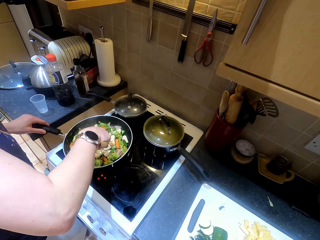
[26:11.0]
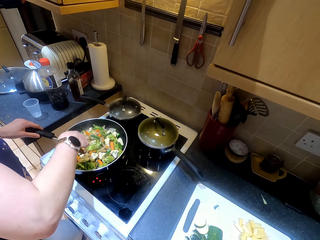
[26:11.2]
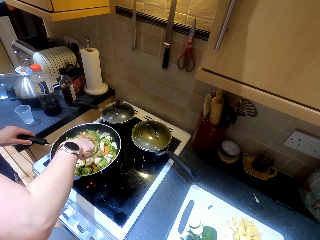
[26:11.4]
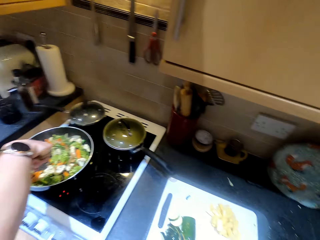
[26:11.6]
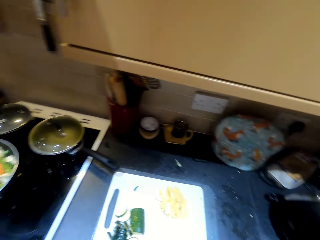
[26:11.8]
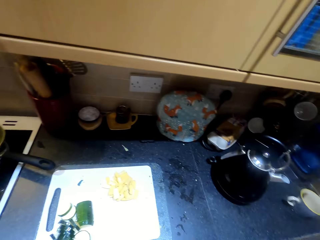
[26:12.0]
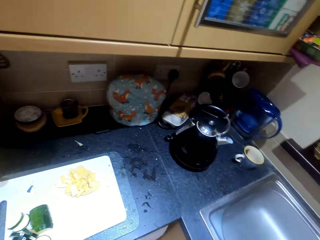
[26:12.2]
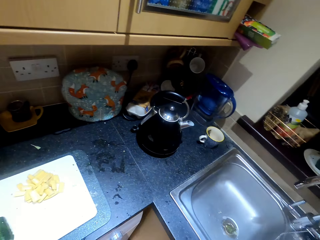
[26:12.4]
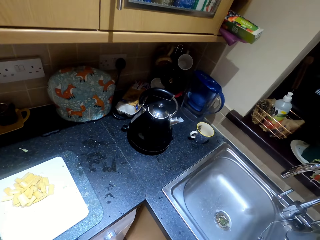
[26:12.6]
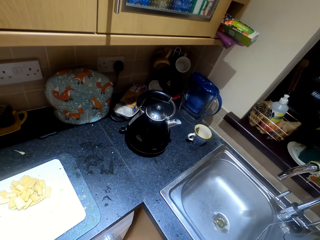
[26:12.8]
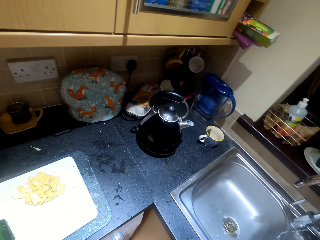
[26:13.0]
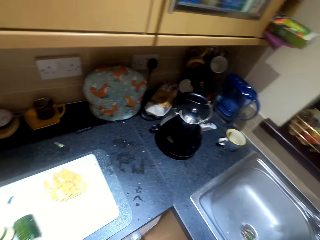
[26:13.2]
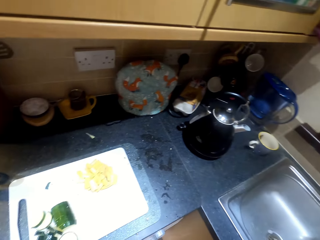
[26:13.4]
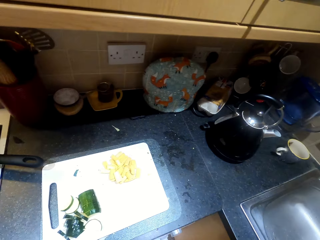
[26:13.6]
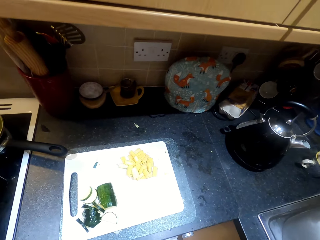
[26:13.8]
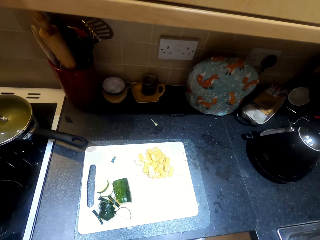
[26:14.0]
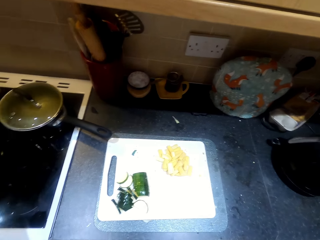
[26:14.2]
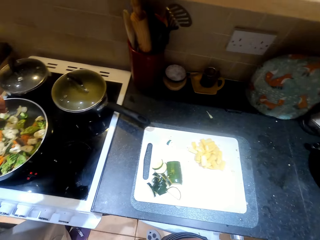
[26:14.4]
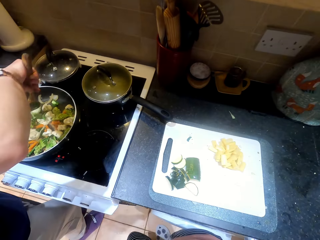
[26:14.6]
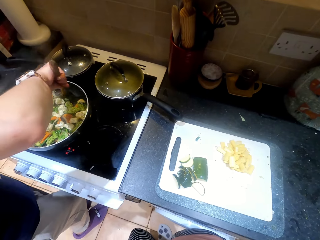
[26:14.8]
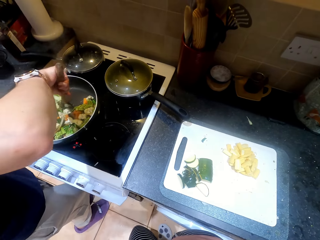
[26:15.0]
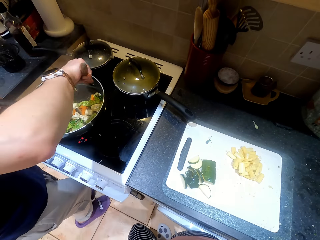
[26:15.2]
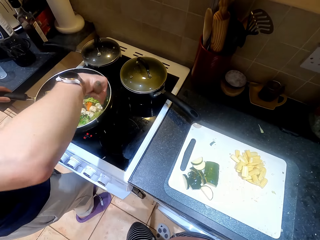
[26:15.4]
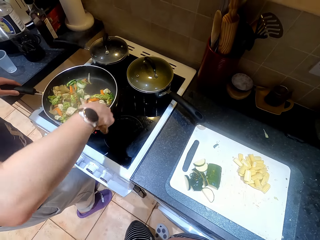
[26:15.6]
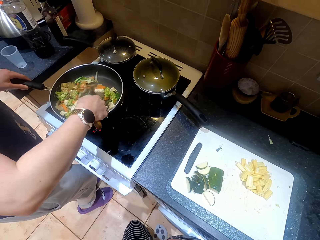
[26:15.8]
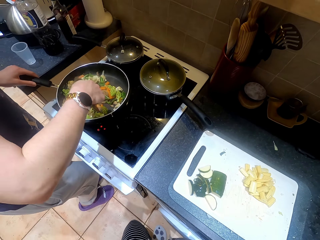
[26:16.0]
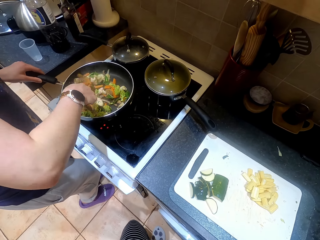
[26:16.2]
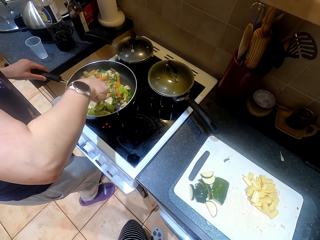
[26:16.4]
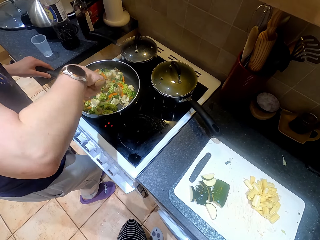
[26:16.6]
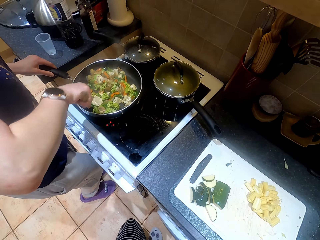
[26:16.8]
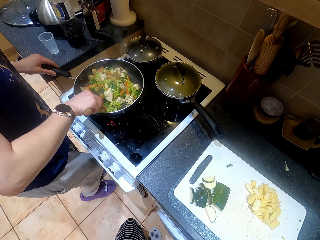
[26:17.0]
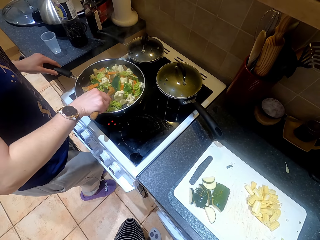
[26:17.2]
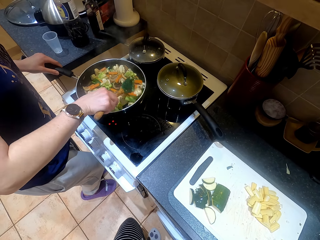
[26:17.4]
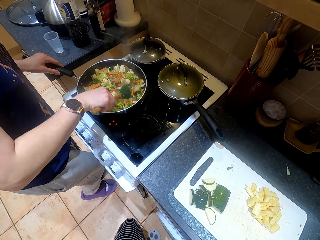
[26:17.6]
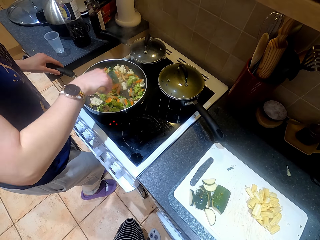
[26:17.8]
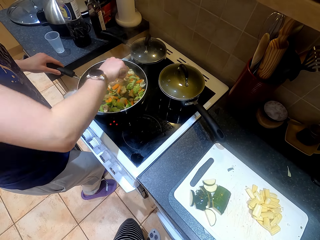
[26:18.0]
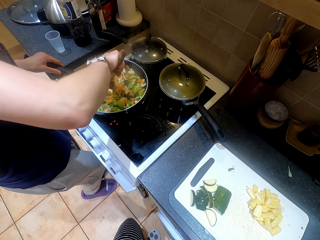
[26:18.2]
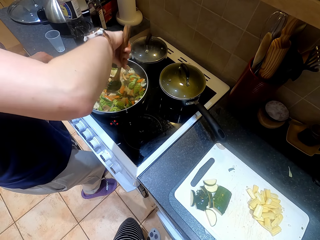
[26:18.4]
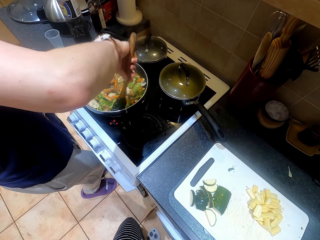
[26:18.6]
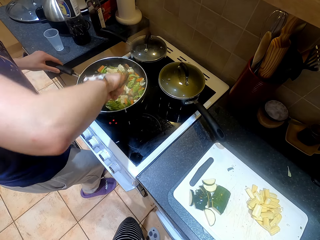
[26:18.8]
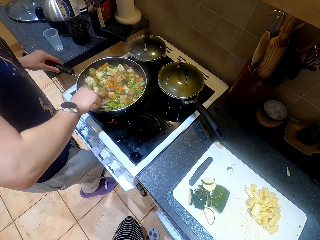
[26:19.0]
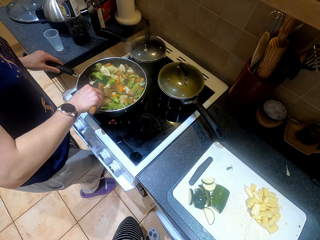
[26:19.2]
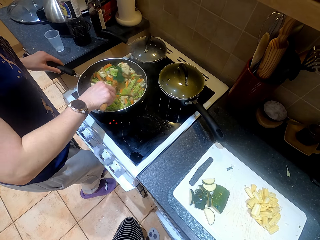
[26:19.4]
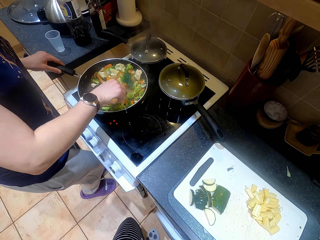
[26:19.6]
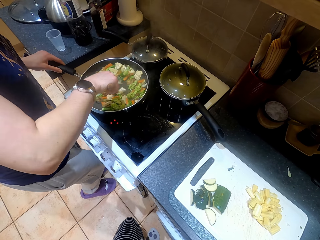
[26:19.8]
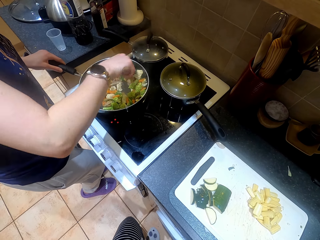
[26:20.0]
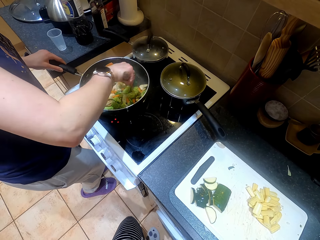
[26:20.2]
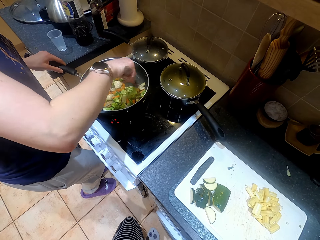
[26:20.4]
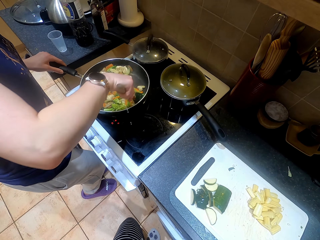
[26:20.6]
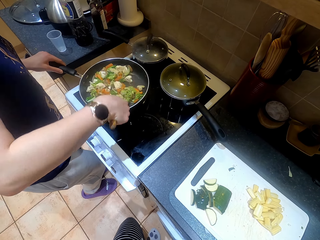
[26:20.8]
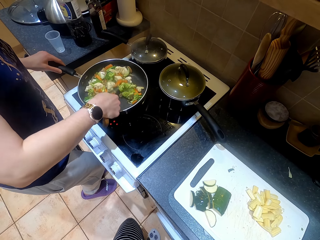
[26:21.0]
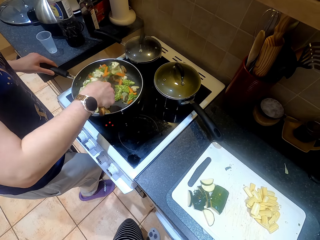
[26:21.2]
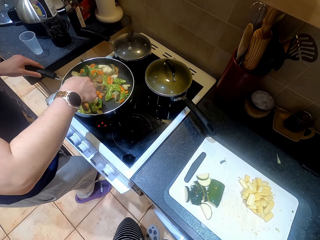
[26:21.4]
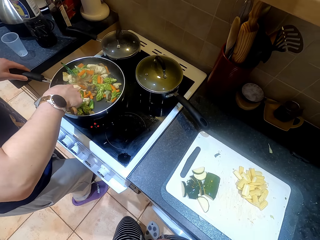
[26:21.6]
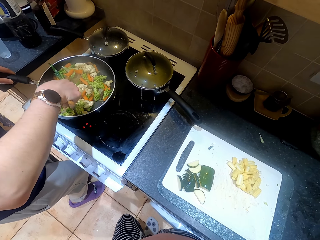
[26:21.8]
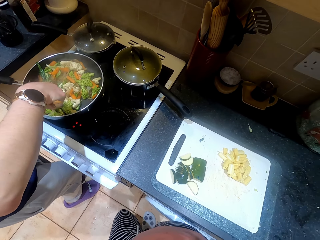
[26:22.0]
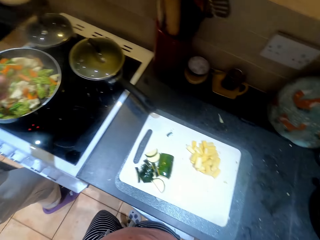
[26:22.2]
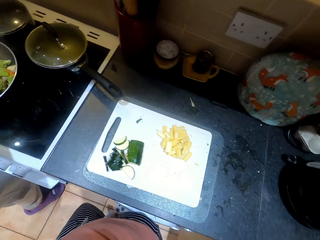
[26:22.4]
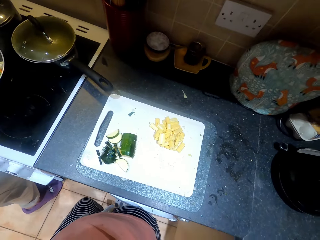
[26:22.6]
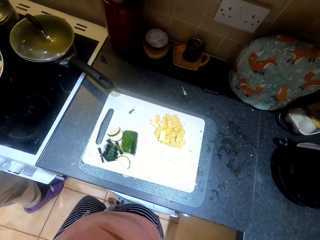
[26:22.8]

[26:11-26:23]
The camera wearer looks around.

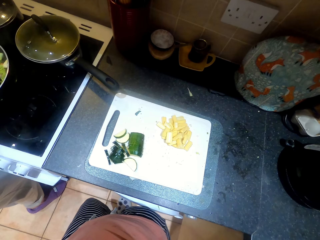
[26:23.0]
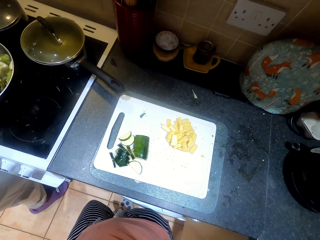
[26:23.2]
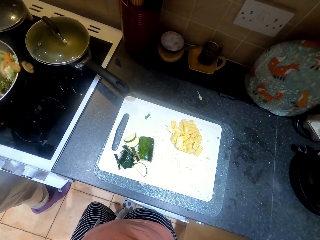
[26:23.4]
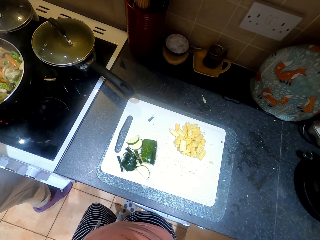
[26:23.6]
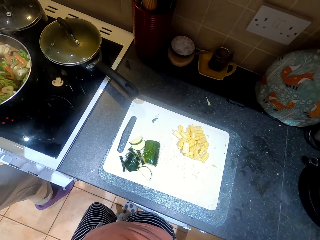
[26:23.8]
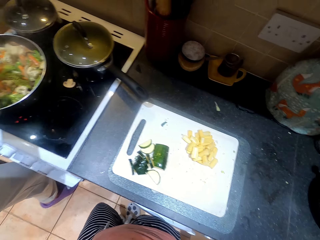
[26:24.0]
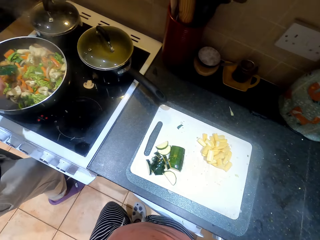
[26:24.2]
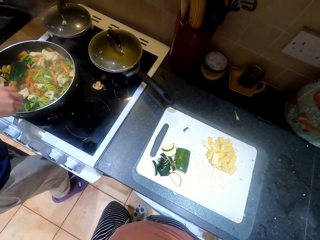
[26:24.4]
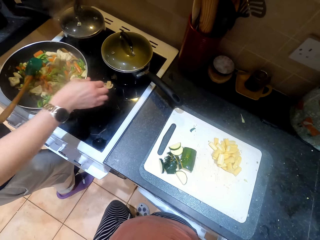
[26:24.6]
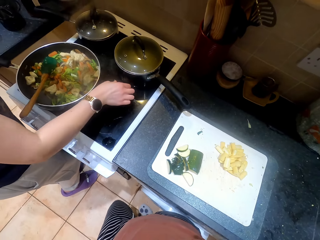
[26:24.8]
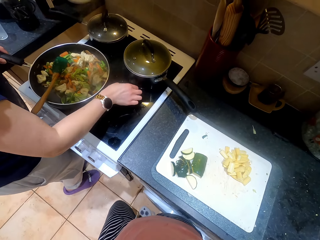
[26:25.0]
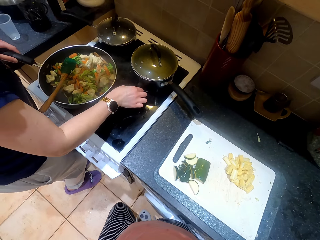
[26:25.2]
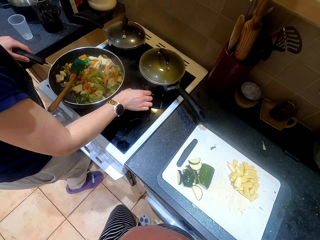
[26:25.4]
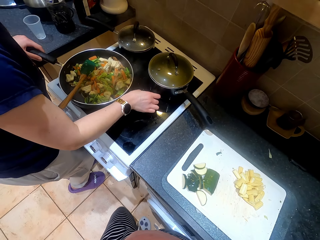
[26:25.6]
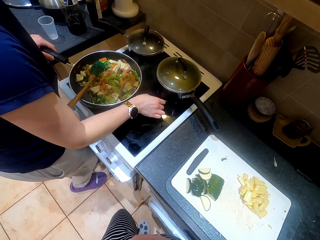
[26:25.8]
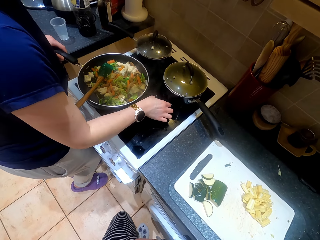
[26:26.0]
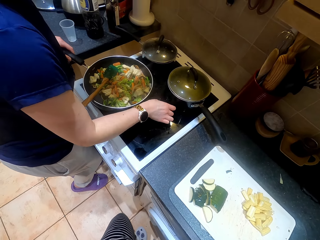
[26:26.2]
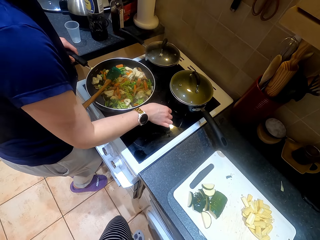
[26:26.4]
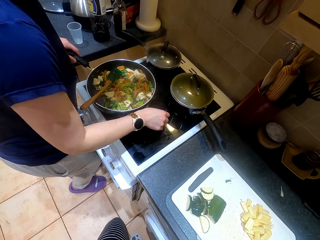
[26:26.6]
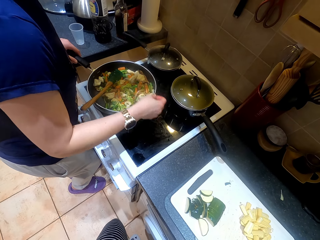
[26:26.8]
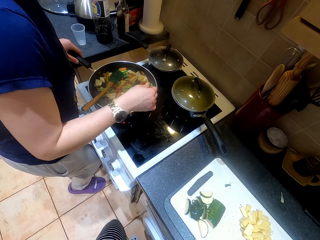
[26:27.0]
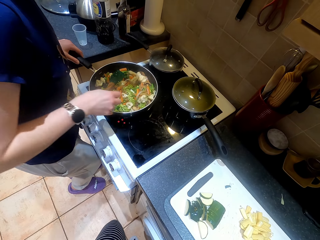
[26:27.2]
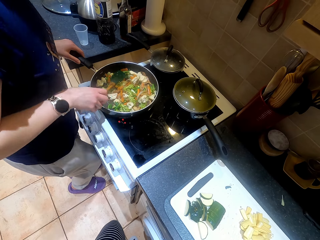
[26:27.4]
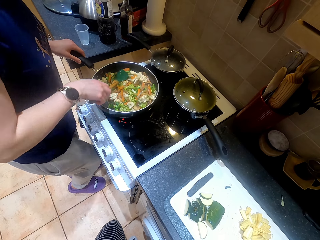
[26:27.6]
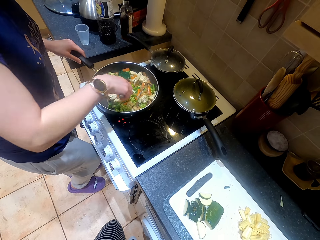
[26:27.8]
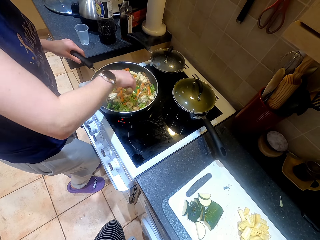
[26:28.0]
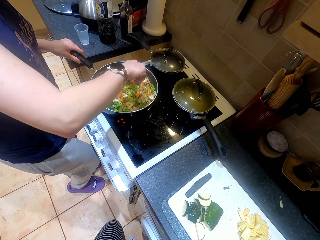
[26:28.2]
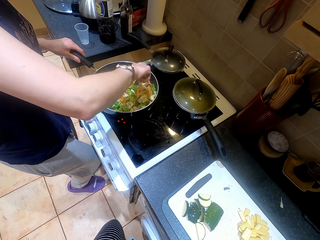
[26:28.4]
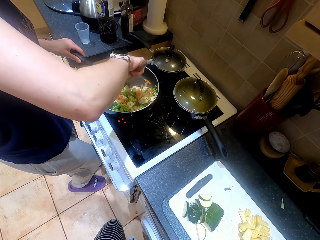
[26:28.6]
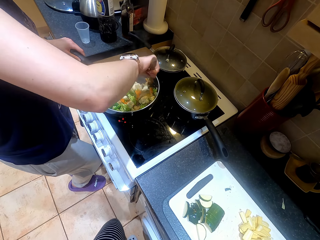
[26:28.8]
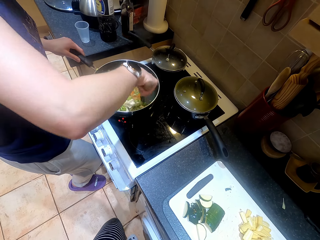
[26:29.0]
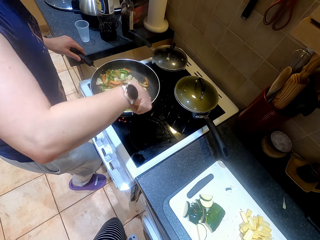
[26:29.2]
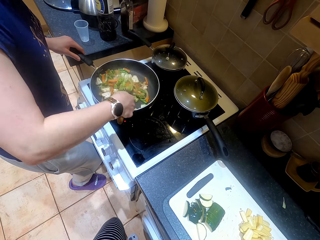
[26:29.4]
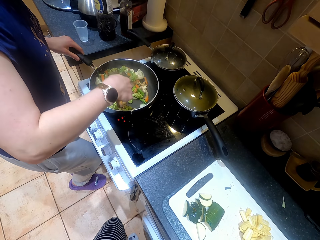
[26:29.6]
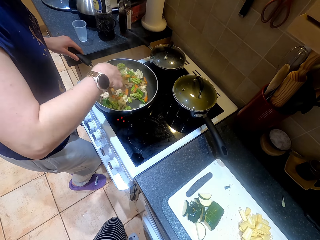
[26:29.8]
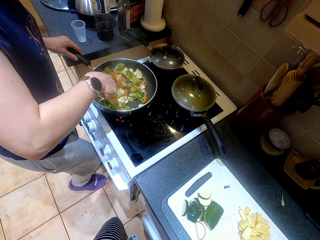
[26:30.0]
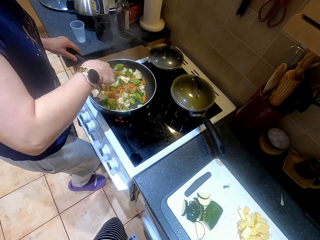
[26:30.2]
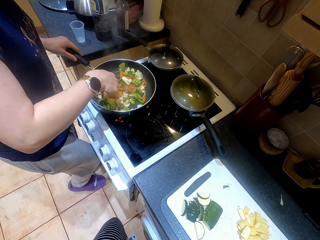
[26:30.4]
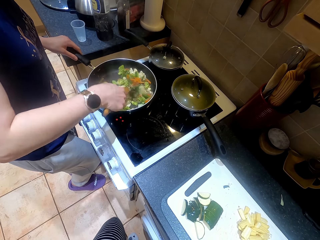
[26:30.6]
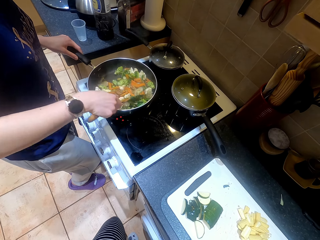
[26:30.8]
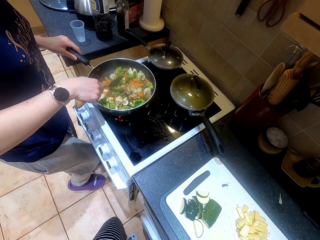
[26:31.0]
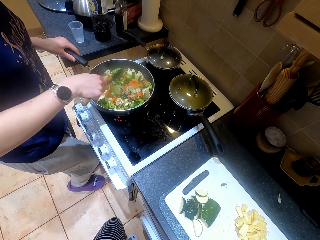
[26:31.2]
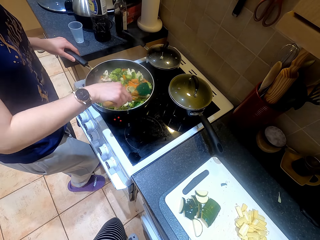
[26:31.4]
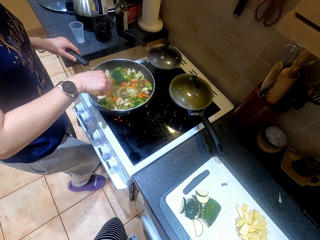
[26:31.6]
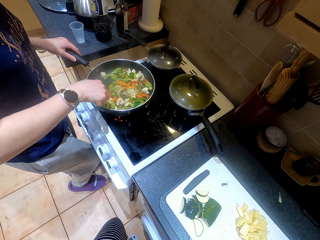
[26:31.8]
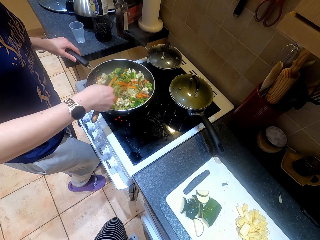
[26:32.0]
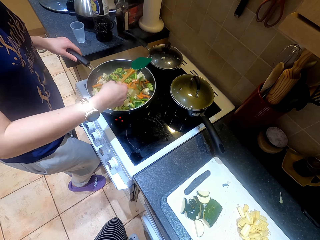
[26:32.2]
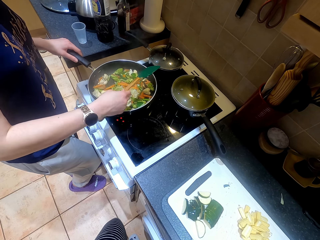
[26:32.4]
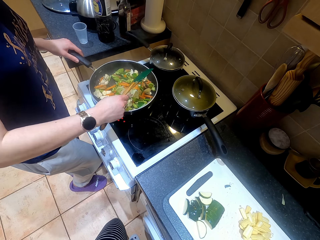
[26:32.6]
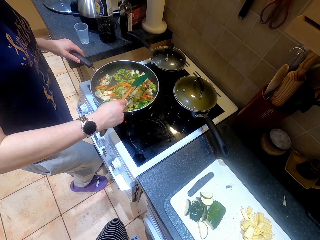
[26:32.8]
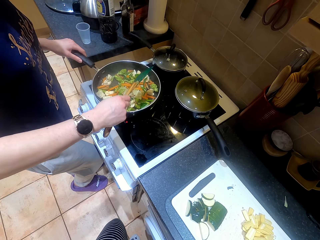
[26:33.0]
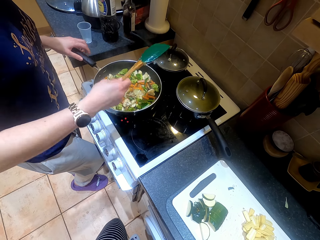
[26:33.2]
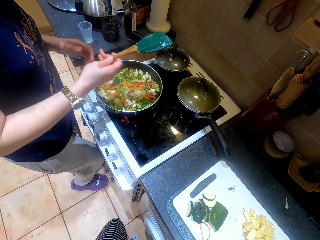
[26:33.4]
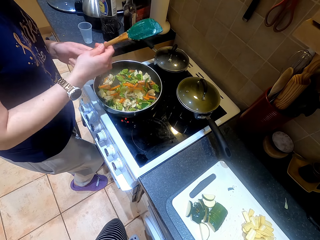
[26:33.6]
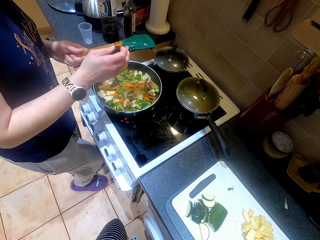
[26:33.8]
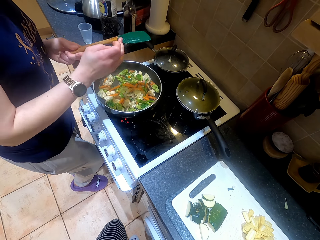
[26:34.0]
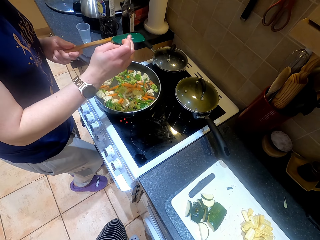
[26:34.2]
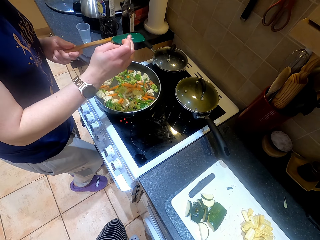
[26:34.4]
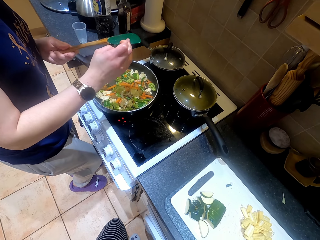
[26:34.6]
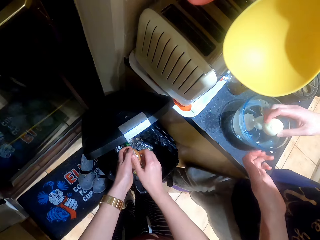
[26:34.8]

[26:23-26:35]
A female picks a vegetable from the cooker, stirs the cooking pot with the cooking spoon, and cooks vegetables in the cooking pan. She places the cooking stick on the other hand and rubs the cooking spoon with her fingers.
